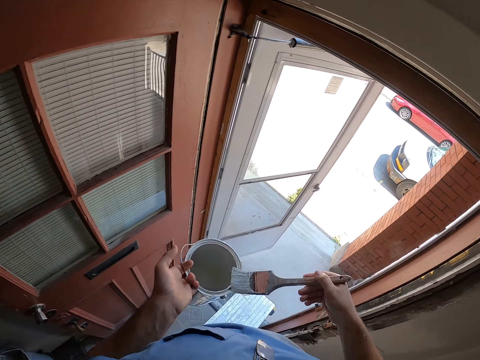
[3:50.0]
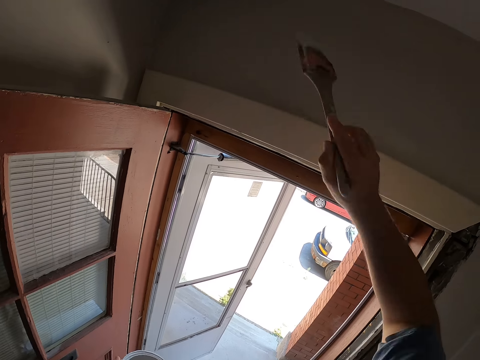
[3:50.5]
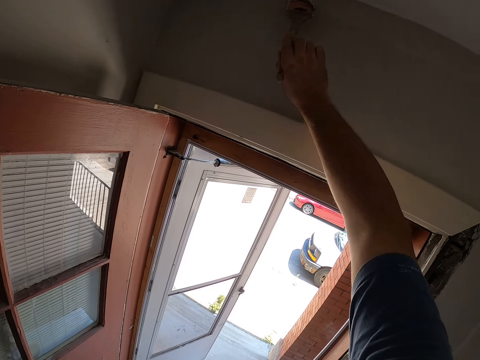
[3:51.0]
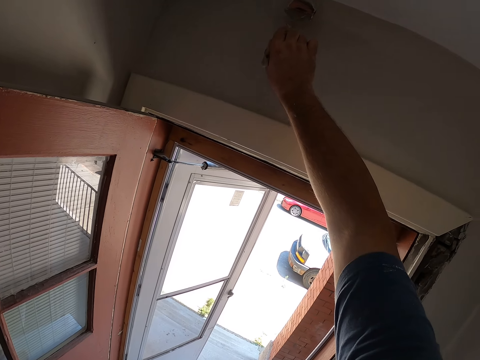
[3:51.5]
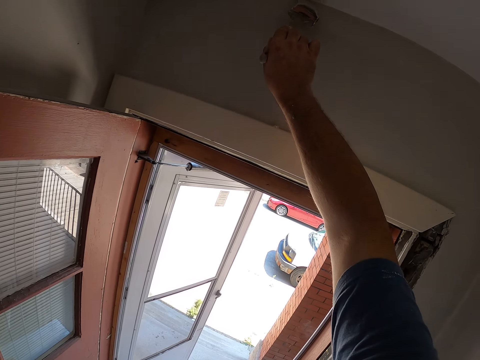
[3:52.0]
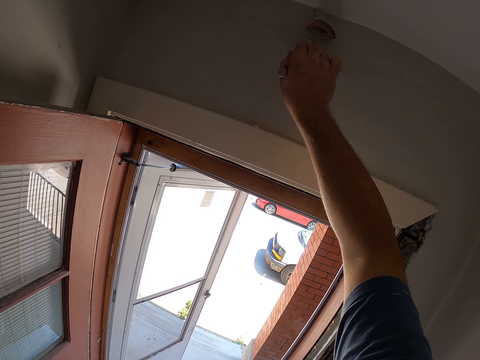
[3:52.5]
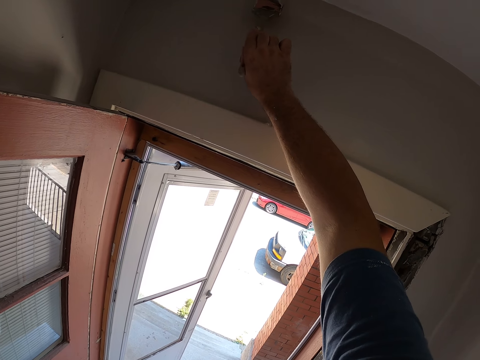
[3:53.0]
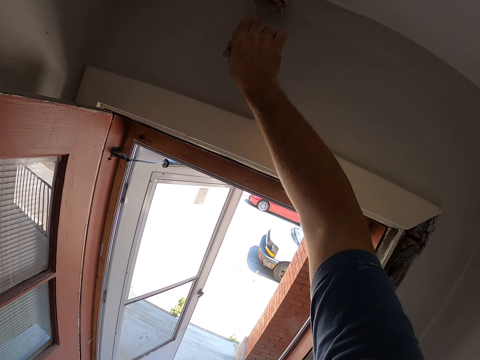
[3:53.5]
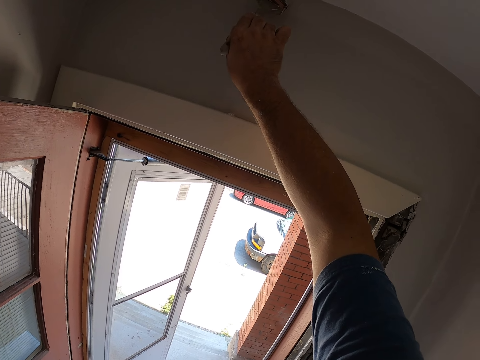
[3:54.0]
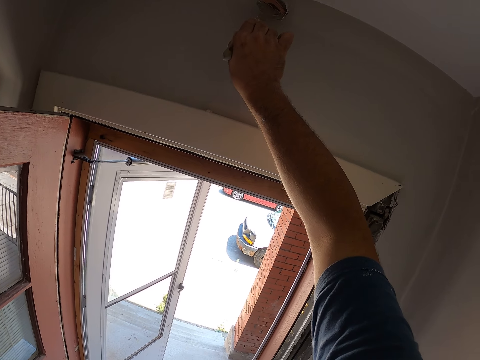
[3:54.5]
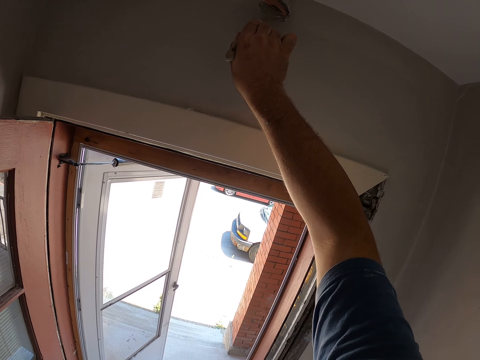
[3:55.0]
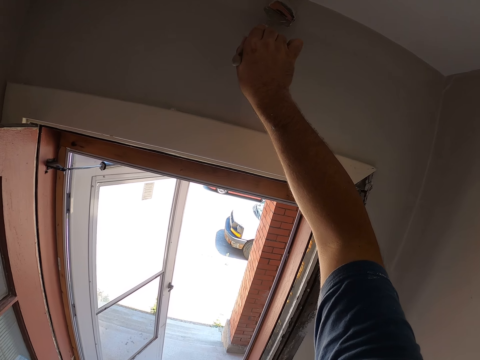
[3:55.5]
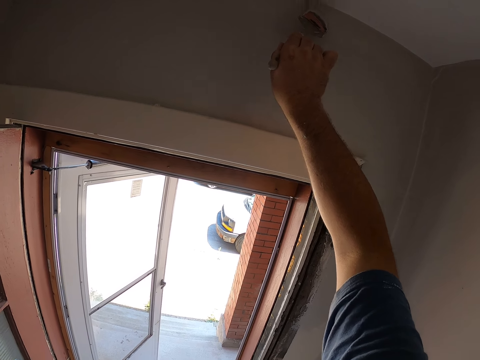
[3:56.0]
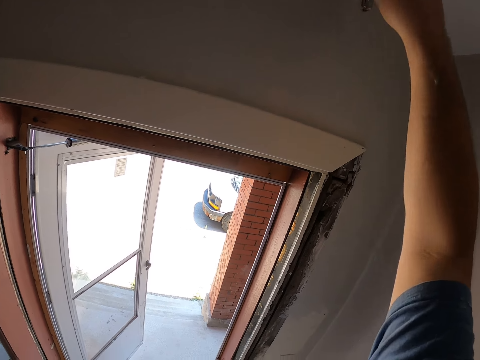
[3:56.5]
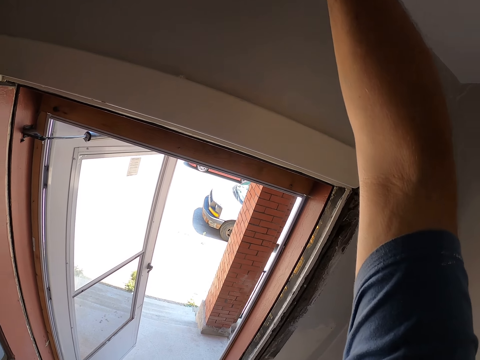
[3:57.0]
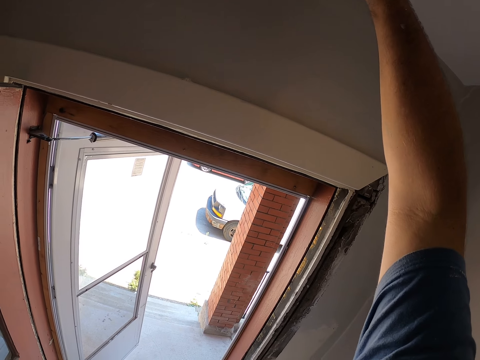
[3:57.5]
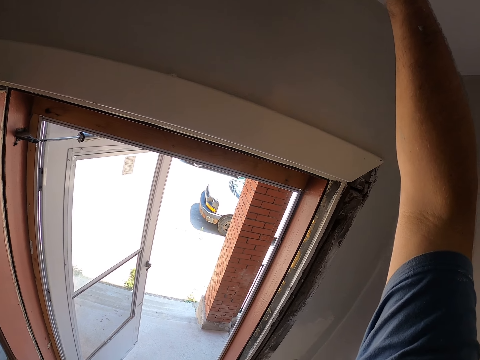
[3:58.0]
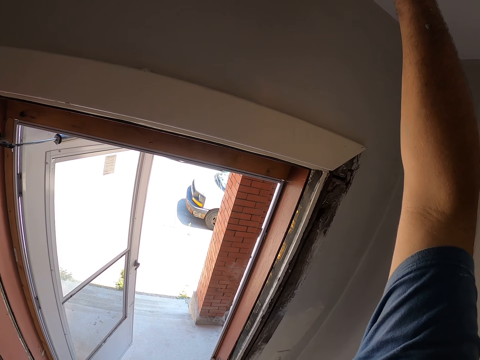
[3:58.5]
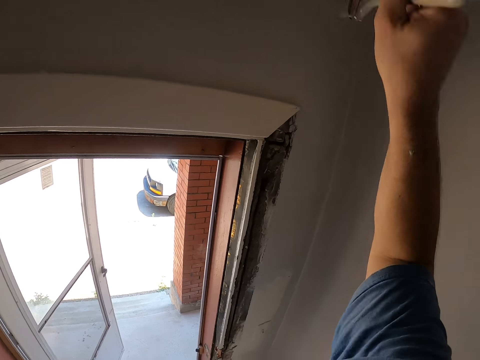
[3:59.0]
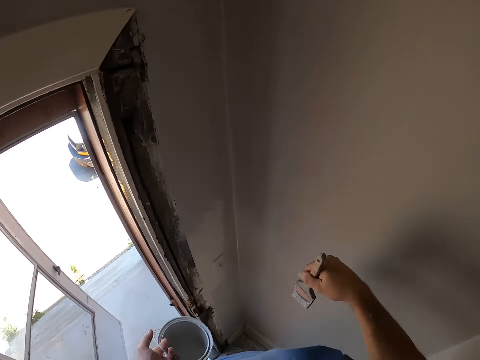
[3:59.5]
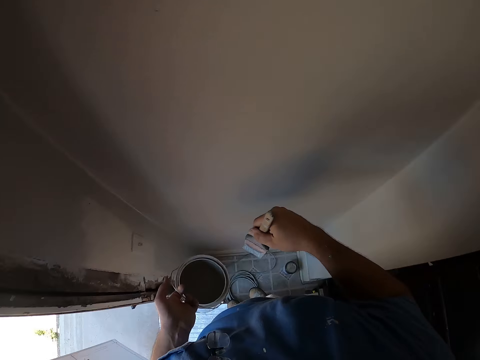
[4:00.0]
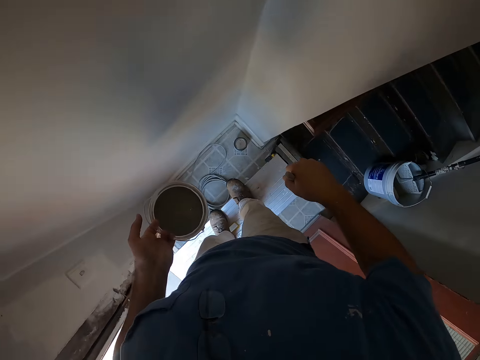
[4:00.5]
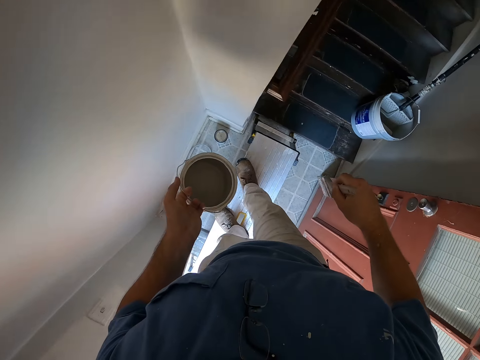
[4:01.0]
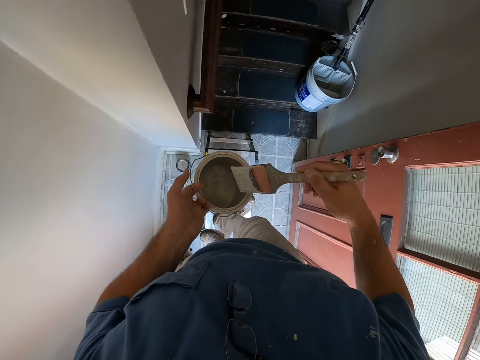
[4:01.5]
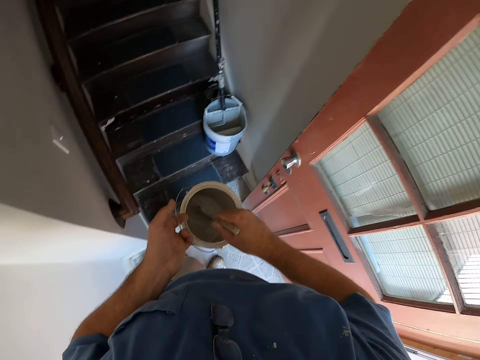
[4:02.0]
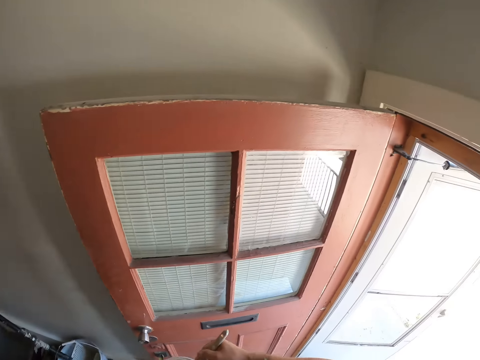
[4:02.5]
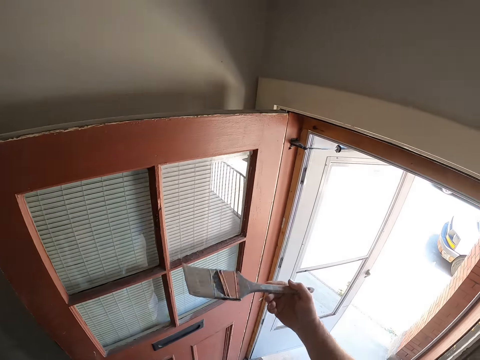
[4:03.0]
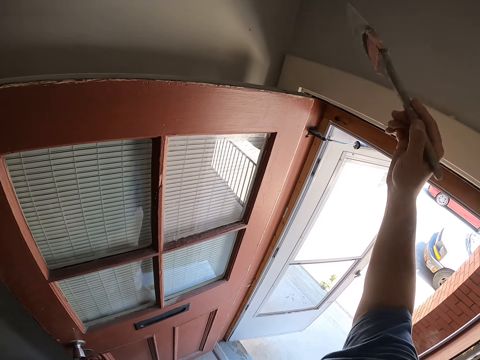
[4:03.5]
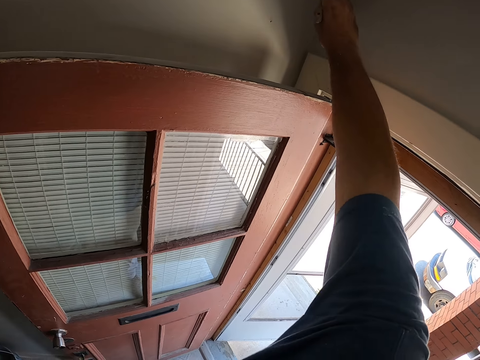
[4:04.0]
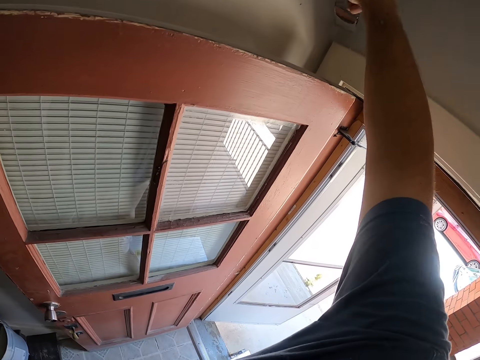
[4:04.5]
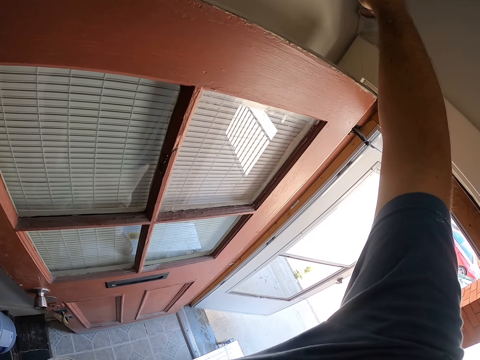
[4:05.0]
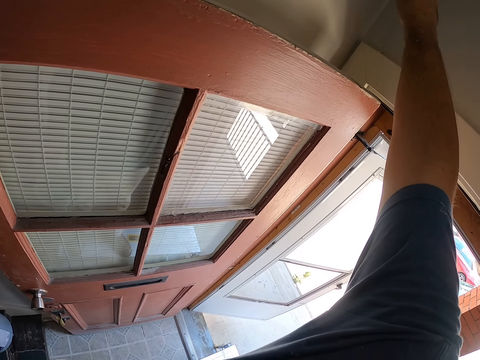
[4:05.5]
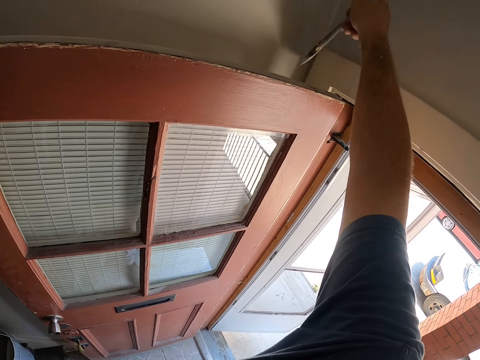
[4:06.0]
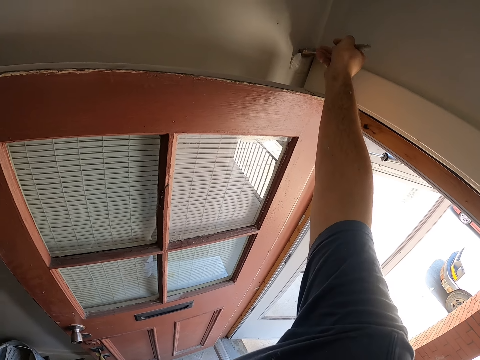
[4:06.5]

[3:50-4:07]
The camera wearer takes some paint from the paint can with the paint brush. They paint the wall with the paint brush. They cease to paint. They turn around on the bench. They take some paint from the paint can with the paint brush. They paint a top corner of the wall with the paint brush.

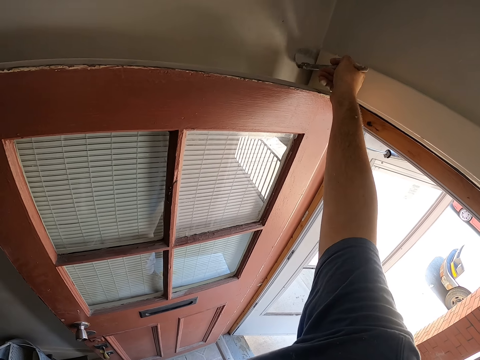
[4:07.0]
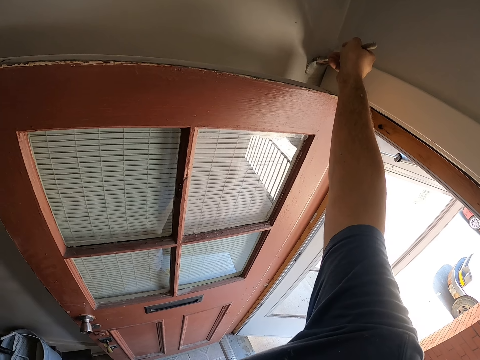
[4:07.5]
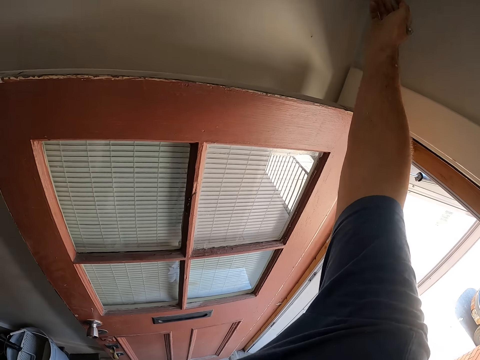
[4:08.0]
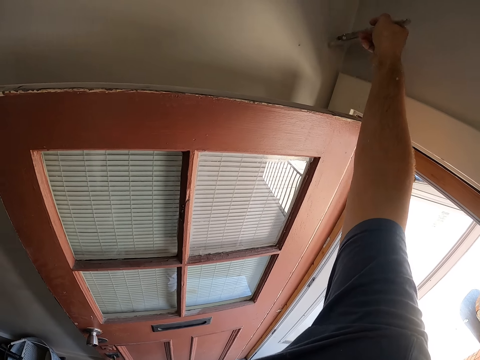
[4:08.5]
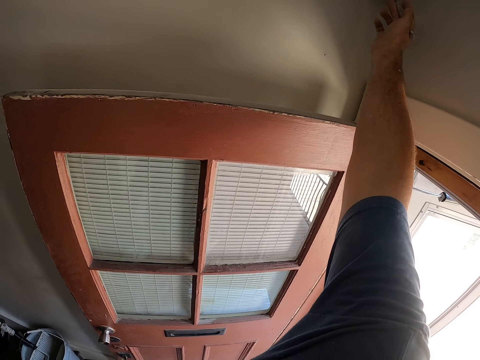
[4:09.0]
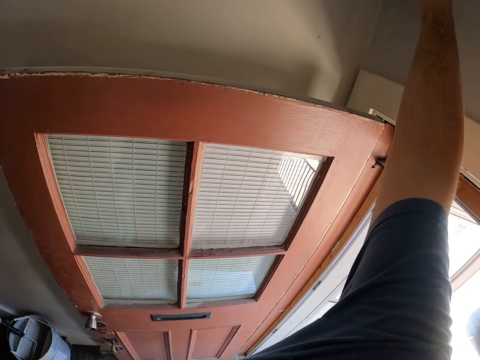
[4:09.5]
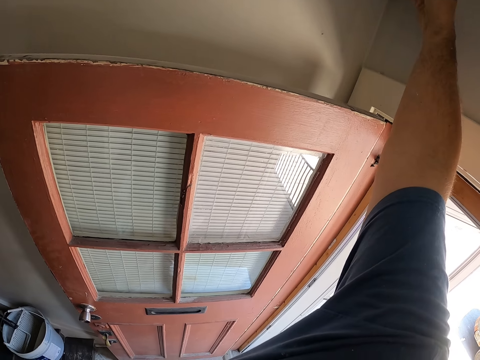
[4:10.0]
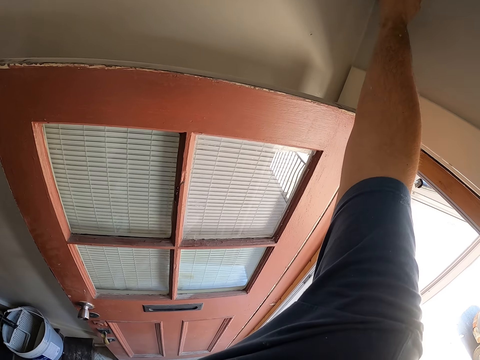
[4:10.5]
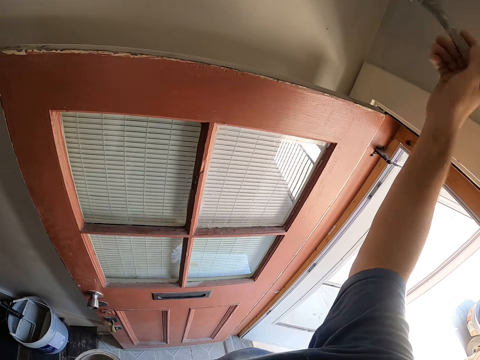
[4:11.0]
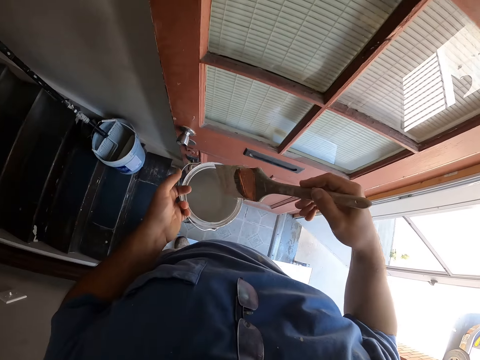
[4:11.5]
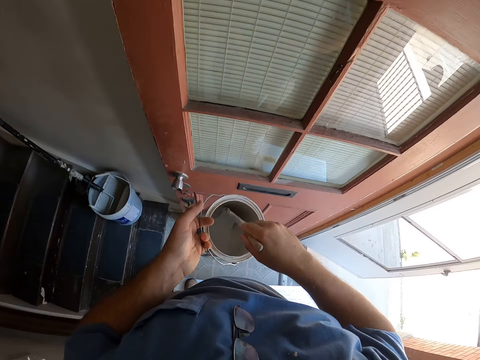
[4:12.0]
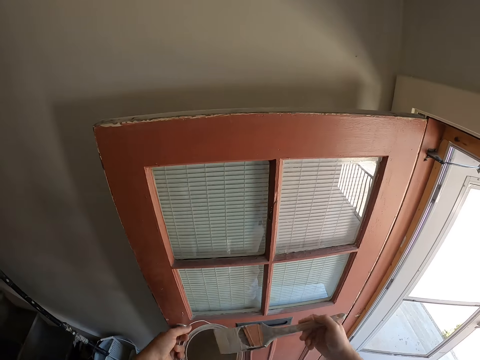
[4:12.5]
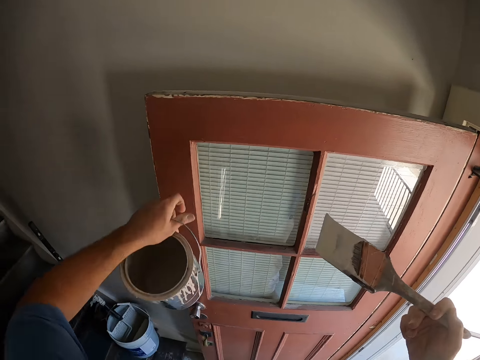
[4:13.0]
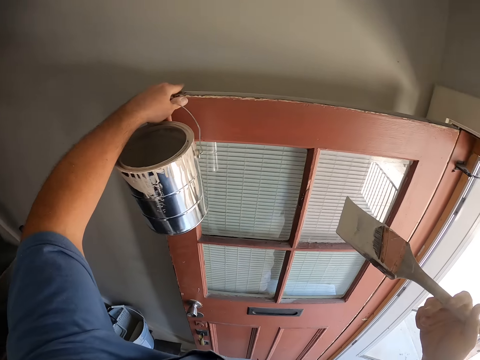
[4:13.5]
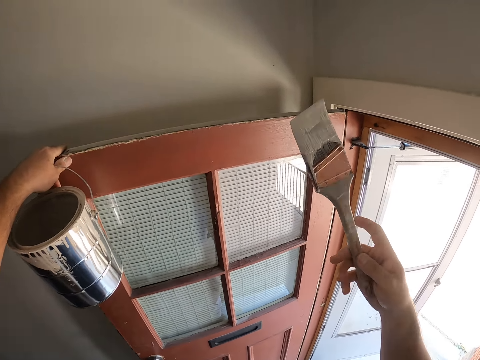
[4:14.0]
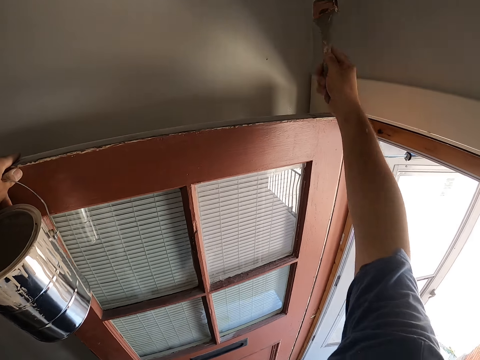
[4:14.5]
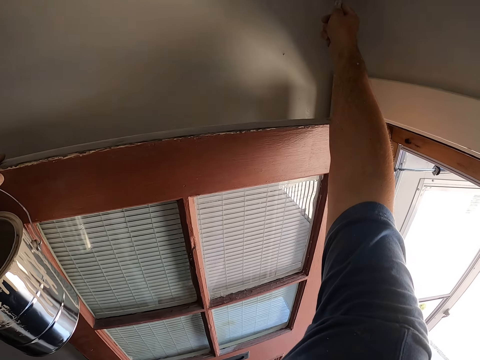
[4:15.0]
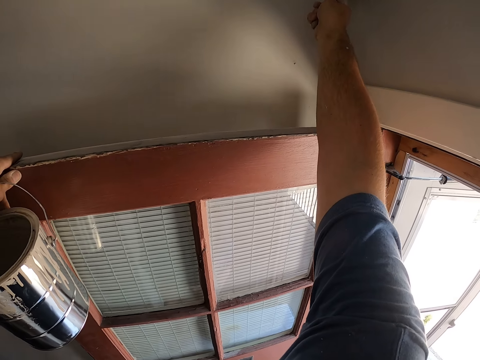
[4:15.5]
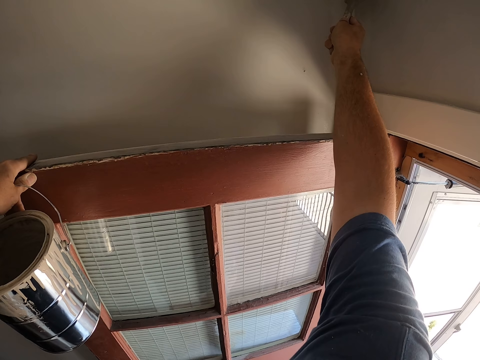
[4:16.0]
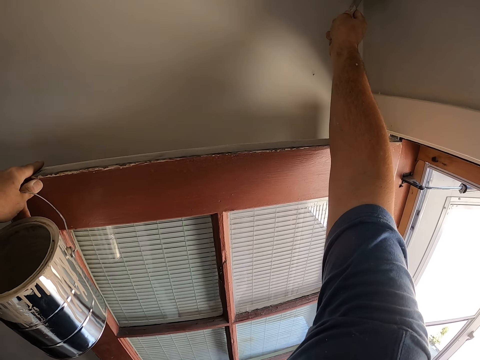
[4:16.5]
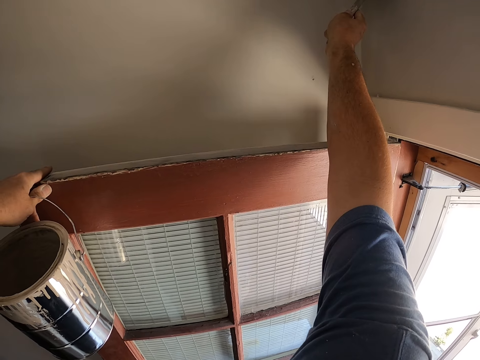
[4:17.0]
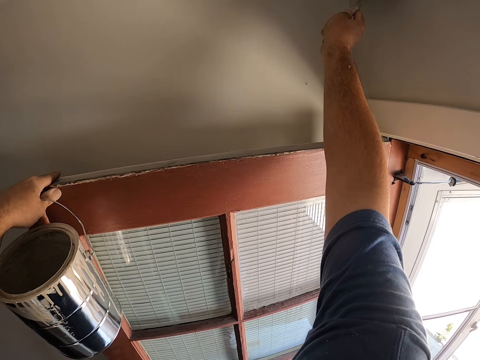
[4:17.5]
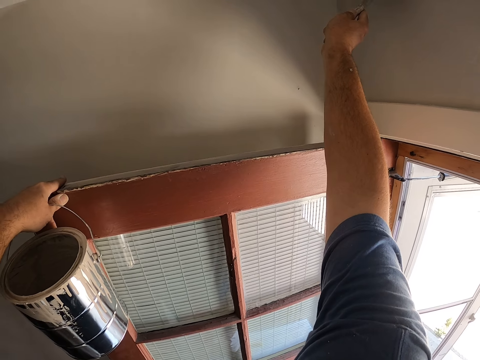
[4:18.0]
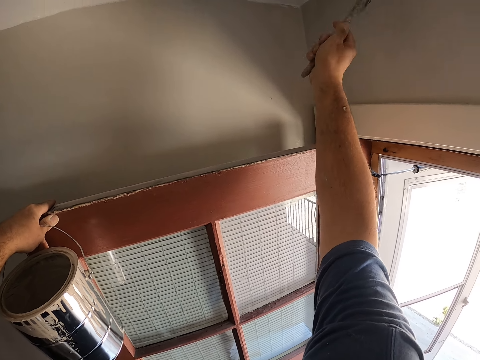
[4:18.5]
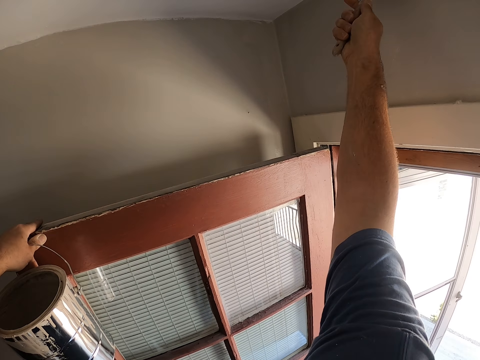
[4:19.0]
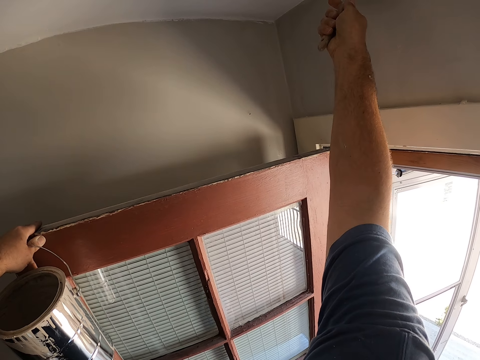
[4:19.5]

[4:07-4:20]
The camera wearer paints a corner wall. He takes some paint from the paint can with the paint brush. He touches the top of the door with his left hand. He holds the door. He paints a top corner of the wall with the paint brush.
